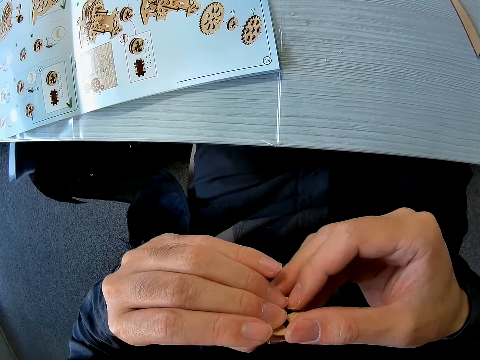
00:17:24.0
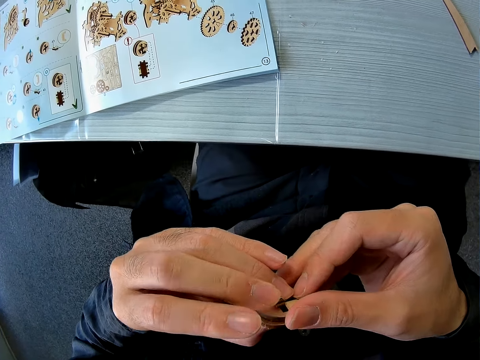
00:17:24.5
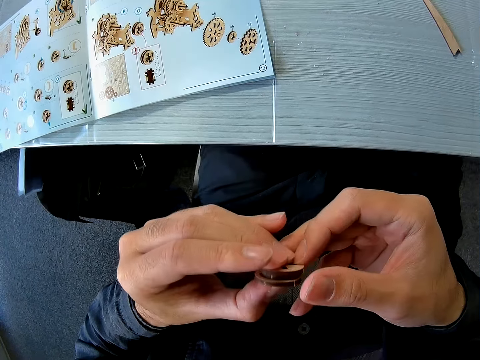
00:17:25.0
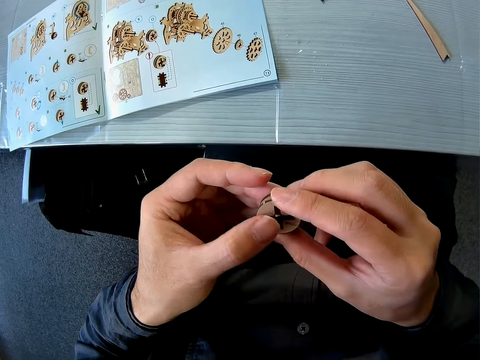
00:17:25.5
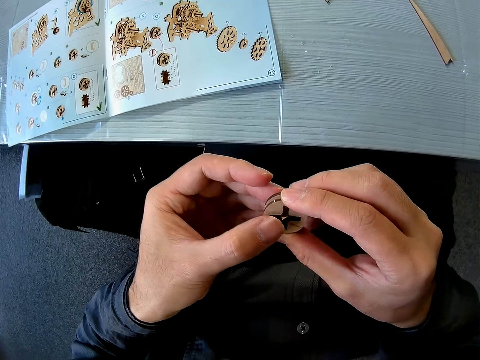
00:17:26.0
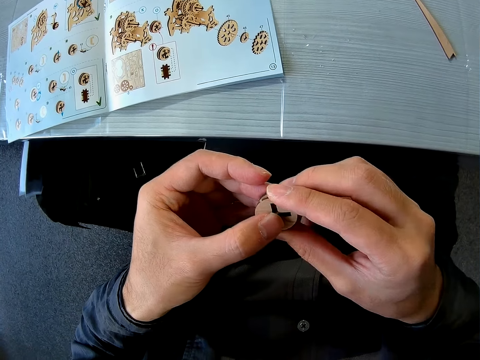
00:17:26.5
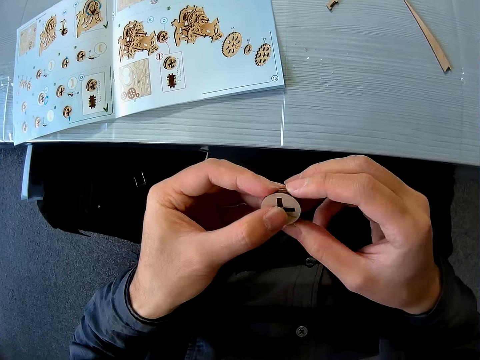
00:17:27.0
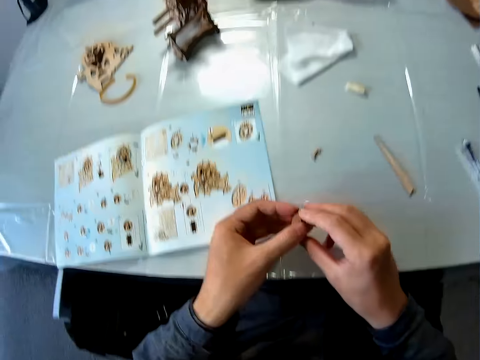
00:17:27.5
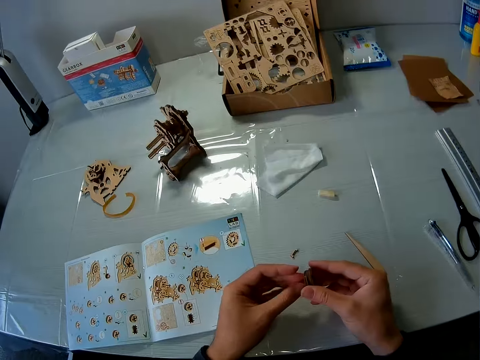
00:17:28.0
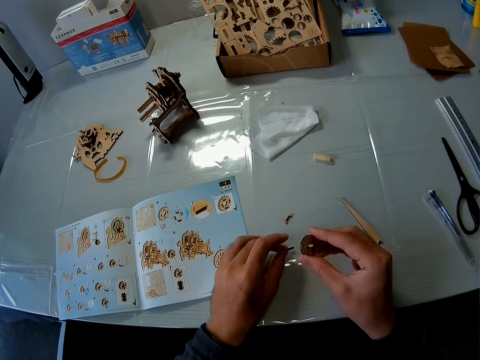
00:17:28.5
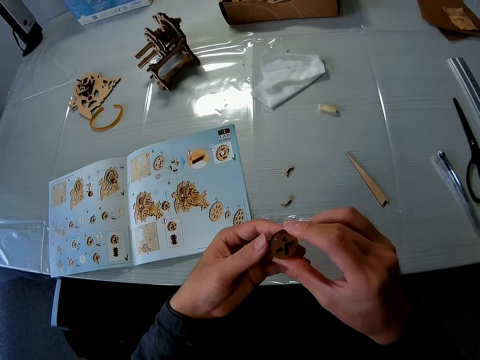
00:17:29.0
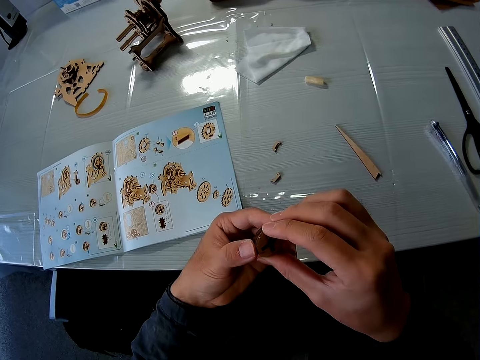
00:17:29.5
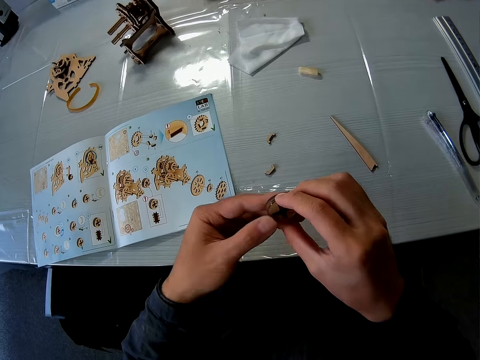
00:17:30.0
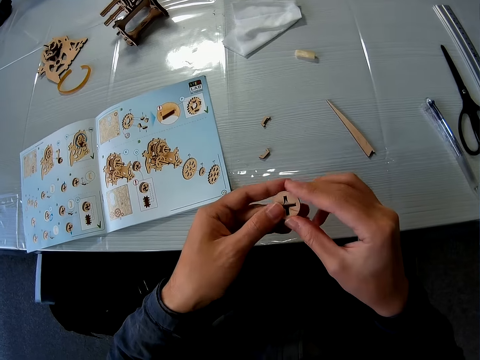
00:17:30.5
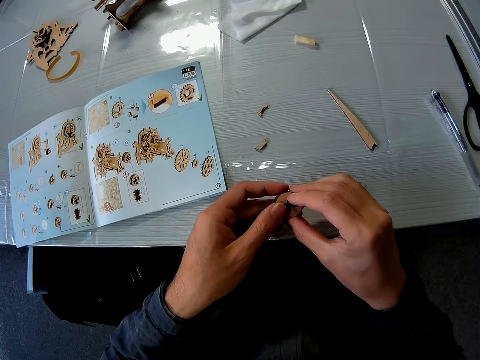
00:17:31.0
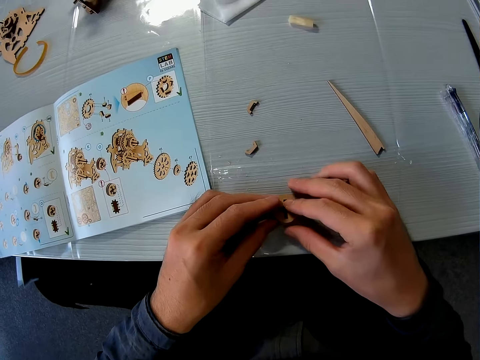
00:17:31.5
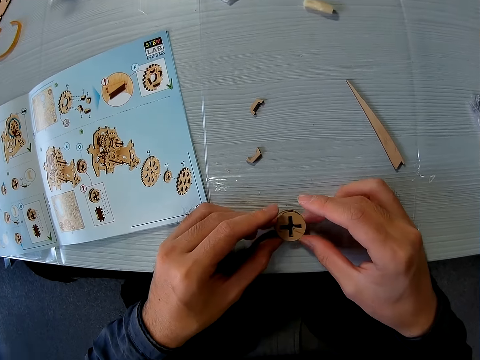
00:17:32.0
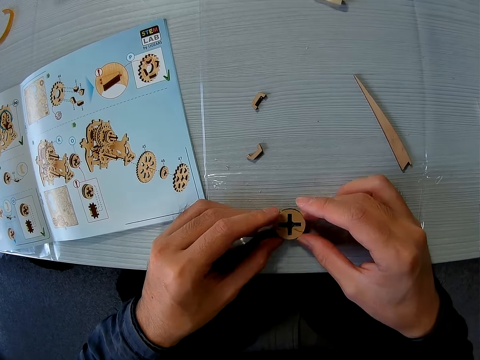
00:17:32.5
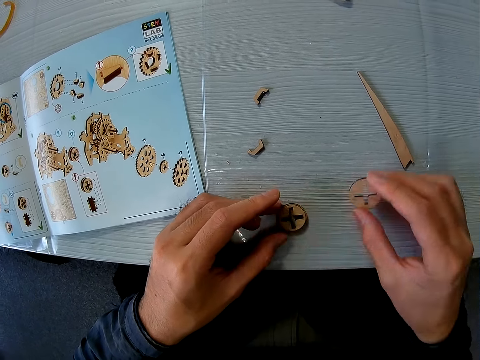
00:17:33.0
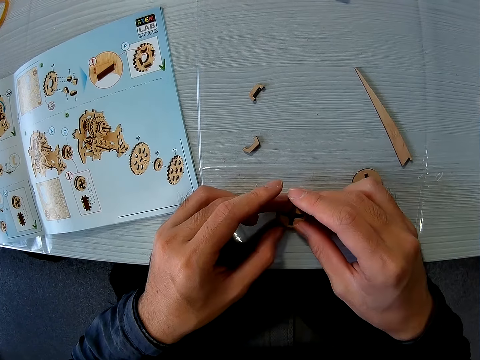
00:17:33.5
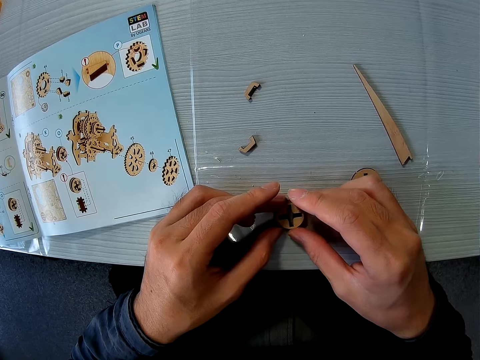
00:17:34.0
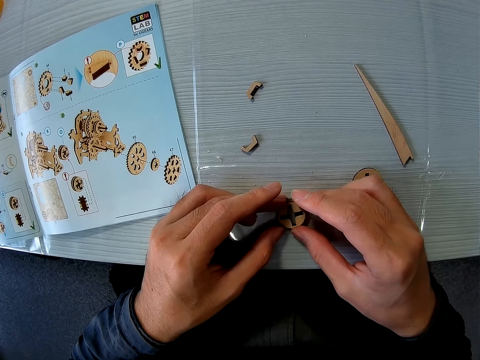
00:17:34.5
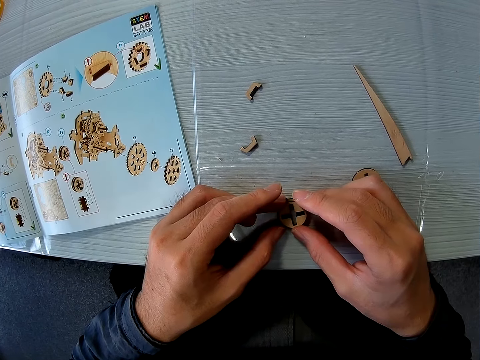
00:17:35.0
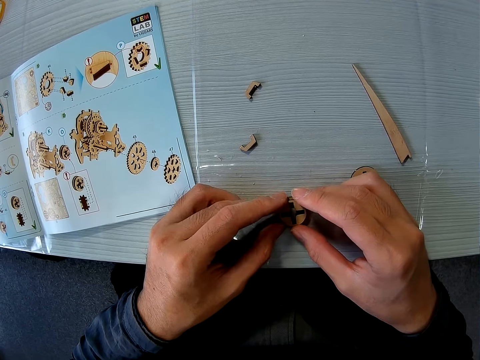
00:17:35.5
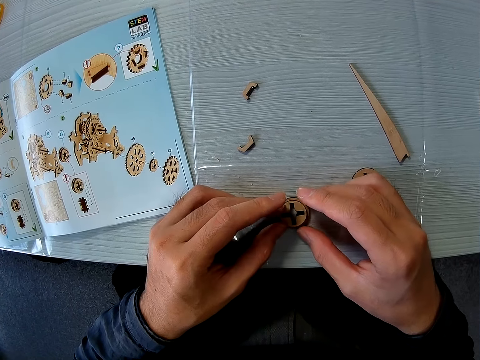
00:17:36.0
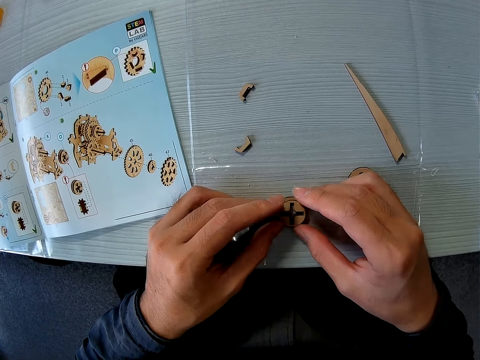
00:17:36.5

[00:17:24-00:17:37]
The camera wearer drops a puzzle piece on the table. They hold something. They drop the puzzle pieces on the table. They pick up a puzzle piece from the puzzle pieces. They remove the objects from one another. They drop the puzzle piece on the table. They adjust the puzzle piece.

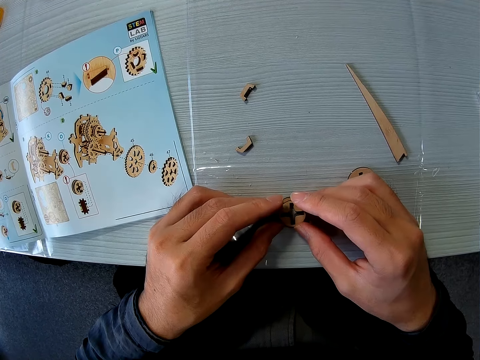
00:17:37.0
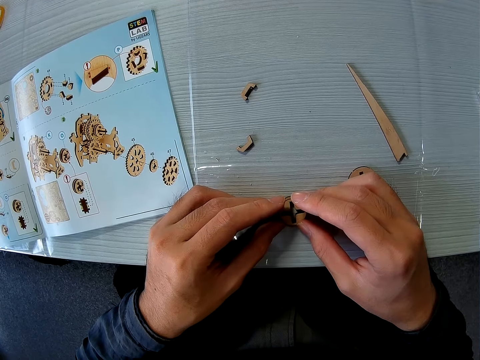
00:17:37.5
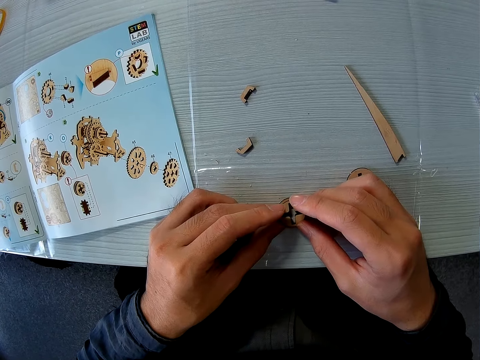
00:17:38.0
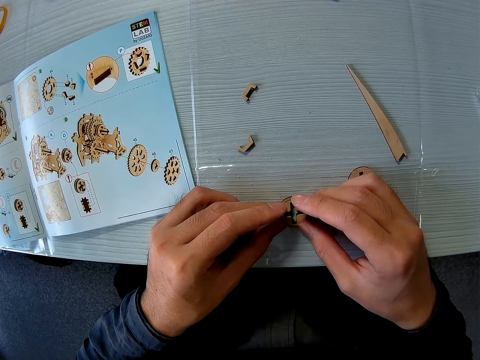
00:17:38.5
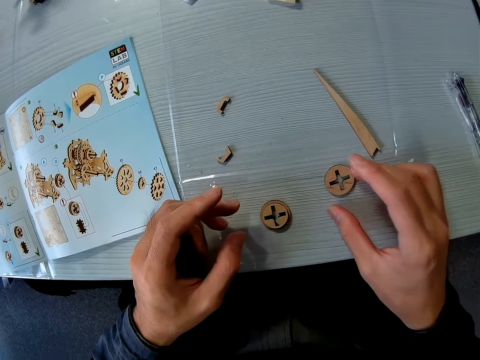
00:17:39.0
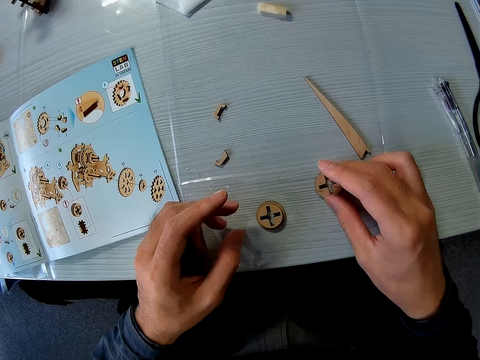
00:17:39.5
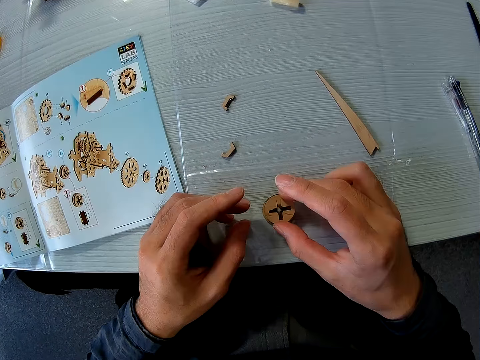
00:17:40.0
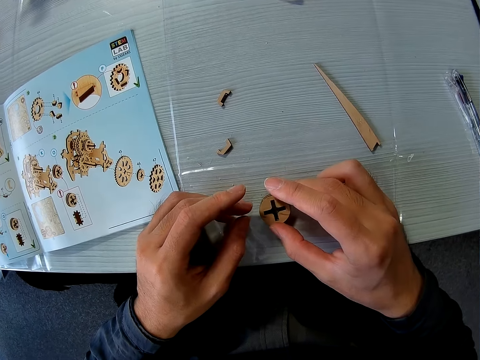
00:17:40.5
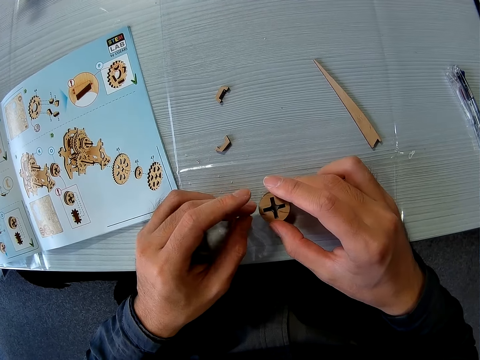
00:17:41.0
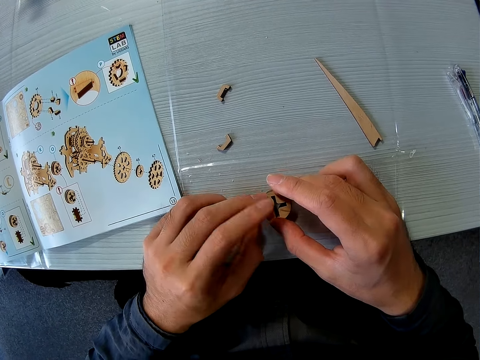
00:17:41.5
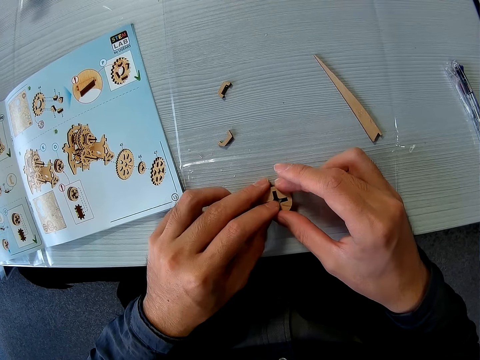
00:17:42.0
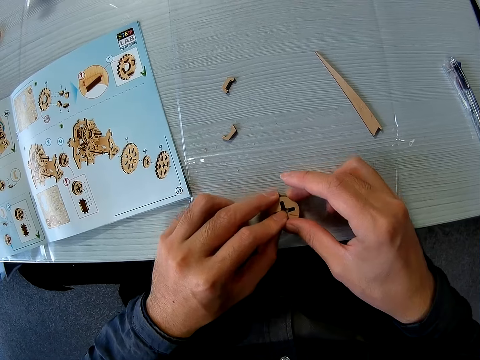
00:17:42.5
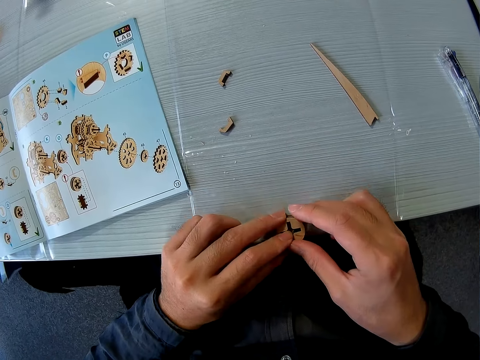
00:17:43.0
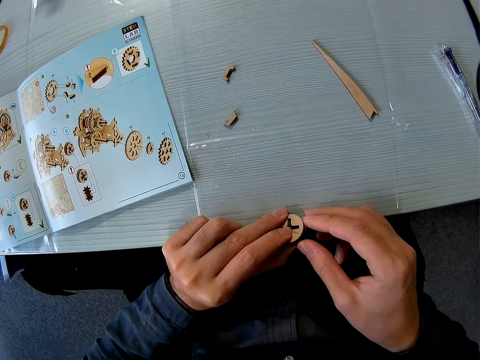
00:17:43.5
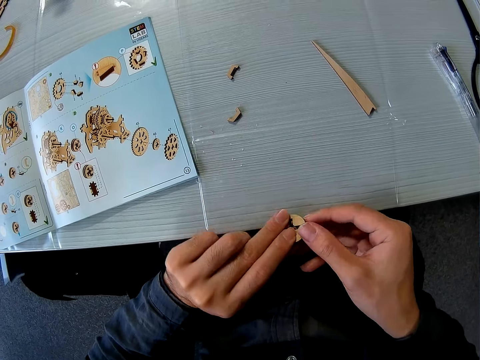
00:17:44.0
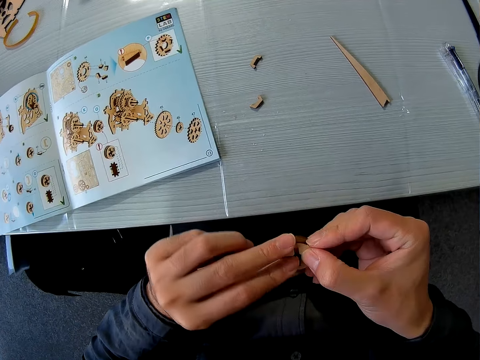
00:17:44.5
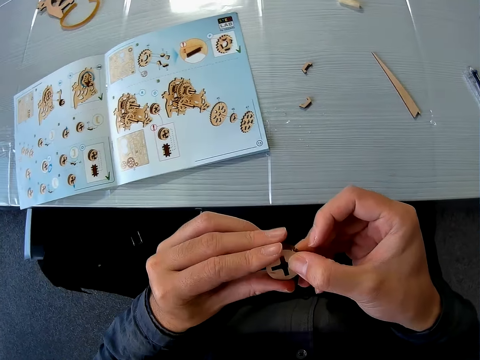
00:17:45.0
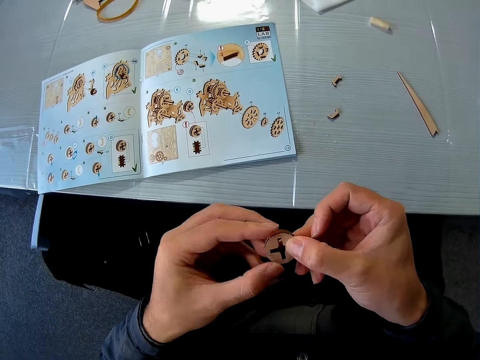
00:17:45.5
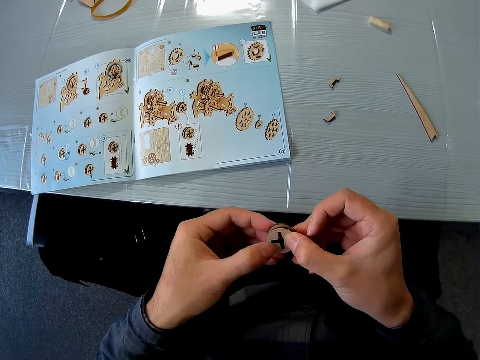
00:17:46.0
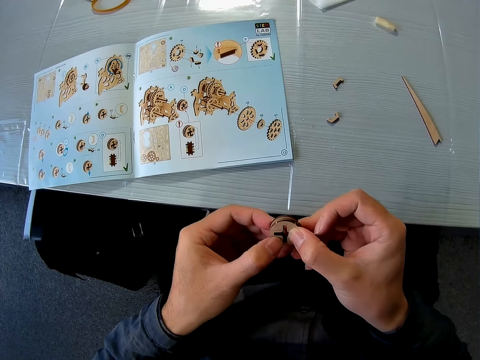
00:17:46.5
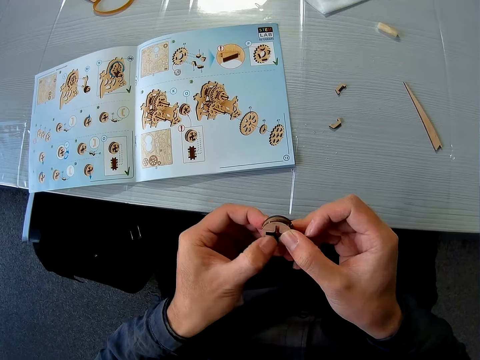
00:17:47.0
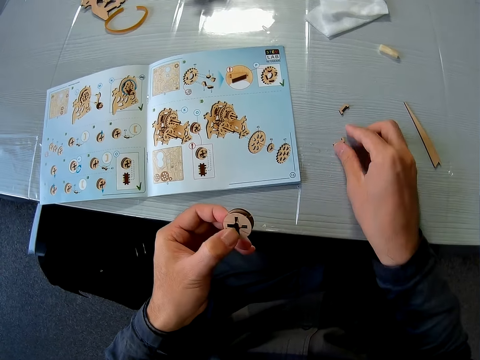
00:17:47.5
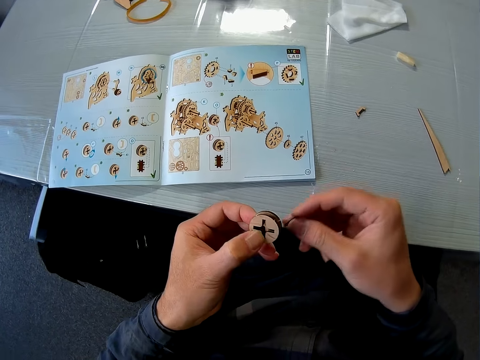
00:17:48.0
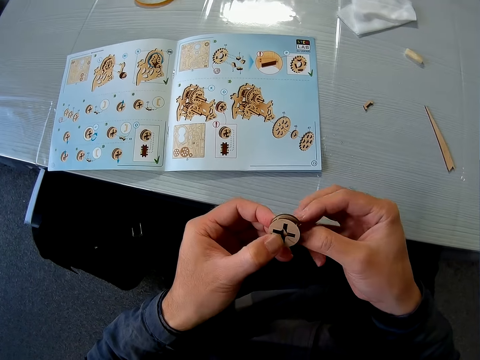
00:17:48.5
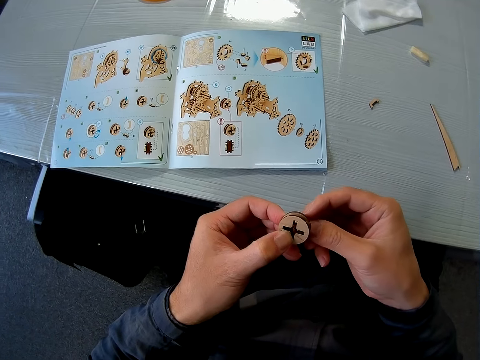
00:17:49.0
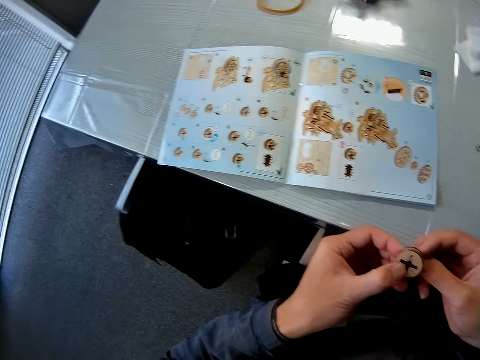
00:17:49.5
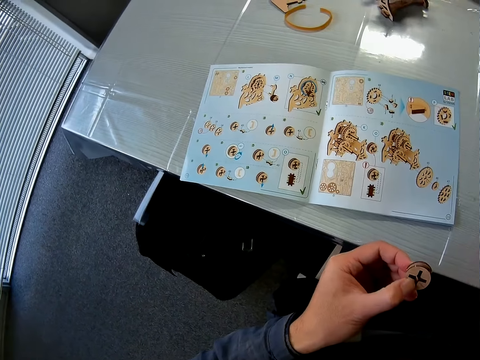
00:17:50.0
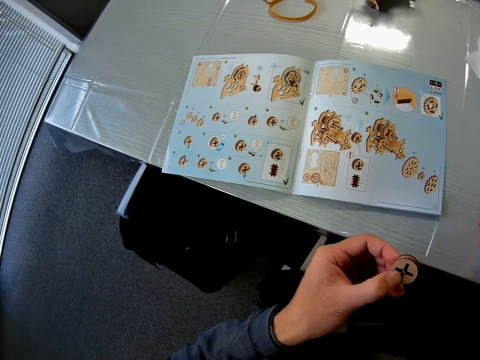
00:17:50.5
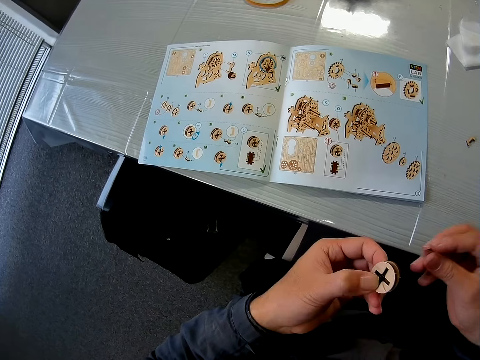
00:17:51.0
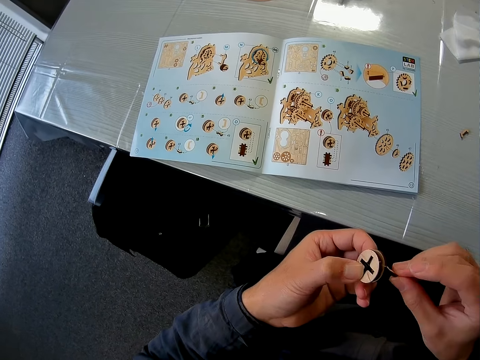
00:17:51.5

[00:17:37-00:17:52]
The camera wearer holds something. They attach something. They pick up the puzzle piece from the table. They drop the puzzle piece on the puzzle pieces. They pick up the puzzle pieces from the table with the left hand. They hold the puzzle pieces with both hands. They pick up a puzzle piece from the table with the right hand.
